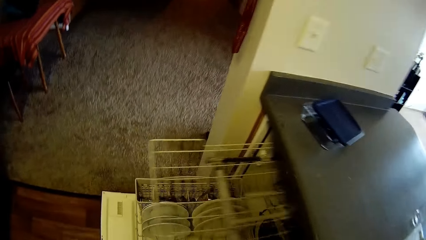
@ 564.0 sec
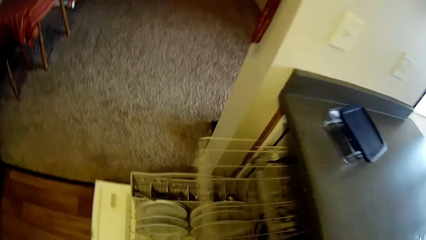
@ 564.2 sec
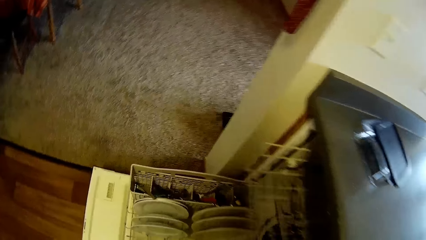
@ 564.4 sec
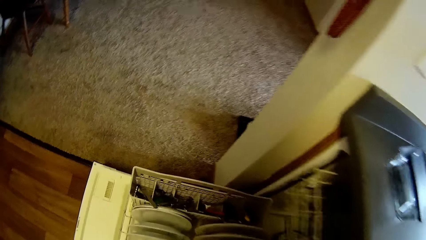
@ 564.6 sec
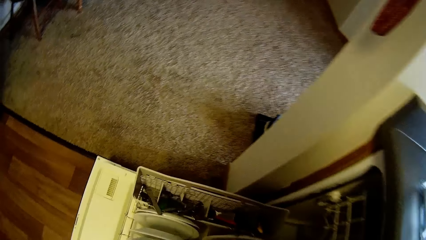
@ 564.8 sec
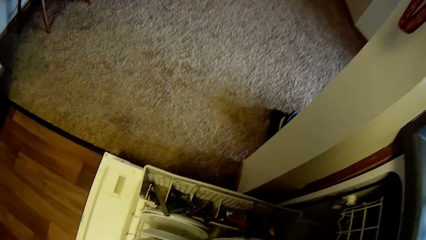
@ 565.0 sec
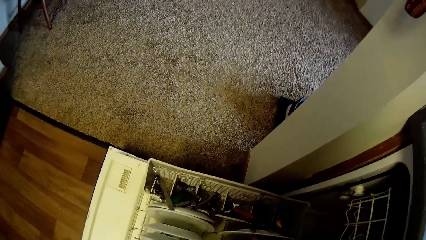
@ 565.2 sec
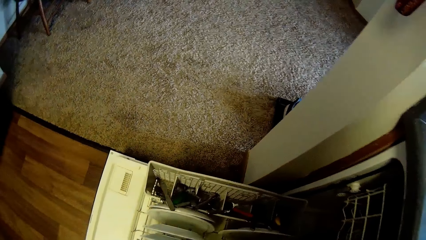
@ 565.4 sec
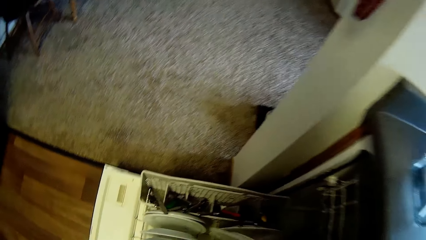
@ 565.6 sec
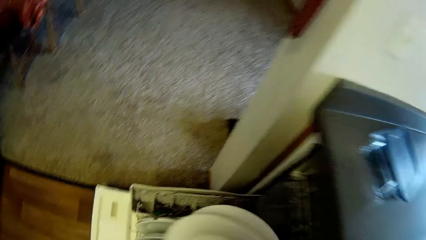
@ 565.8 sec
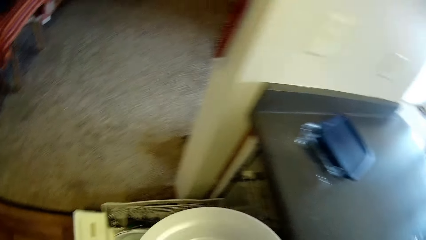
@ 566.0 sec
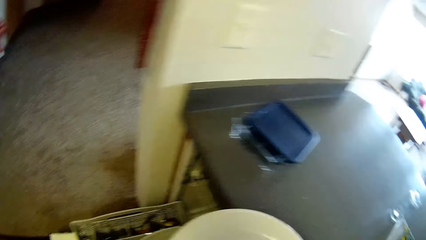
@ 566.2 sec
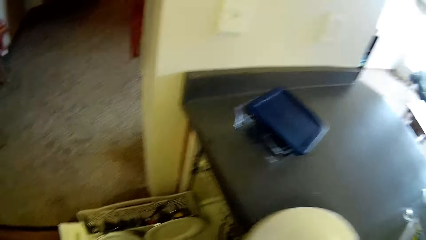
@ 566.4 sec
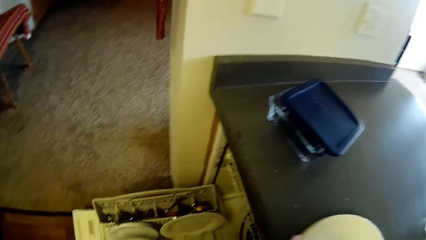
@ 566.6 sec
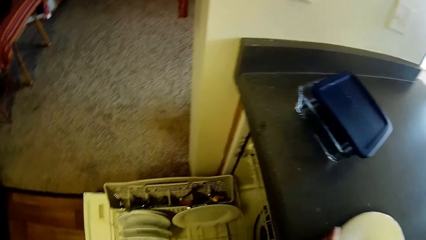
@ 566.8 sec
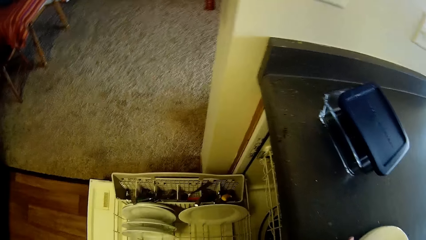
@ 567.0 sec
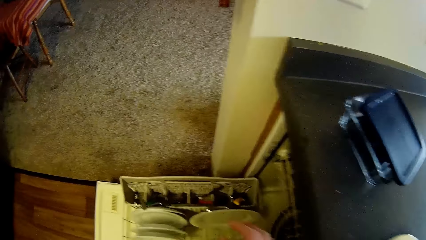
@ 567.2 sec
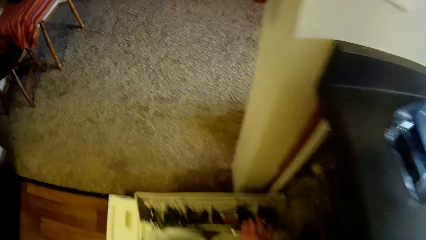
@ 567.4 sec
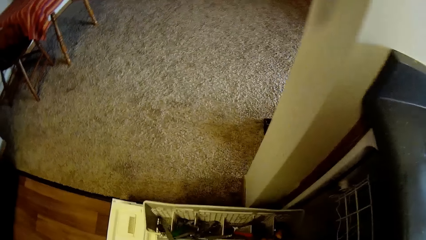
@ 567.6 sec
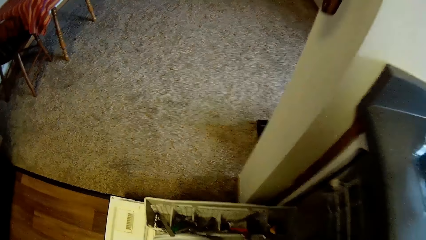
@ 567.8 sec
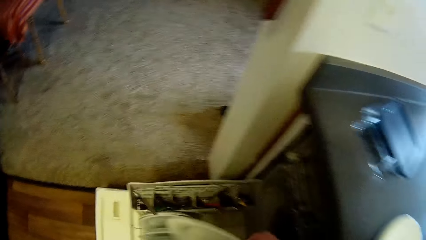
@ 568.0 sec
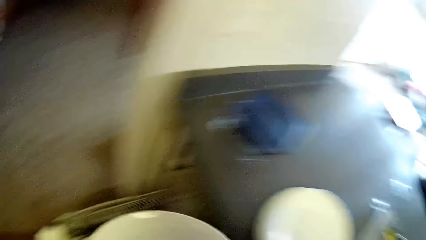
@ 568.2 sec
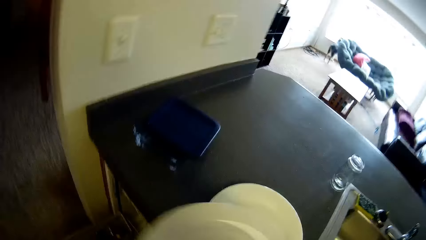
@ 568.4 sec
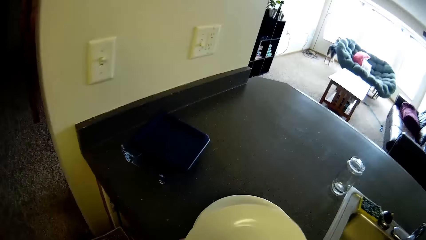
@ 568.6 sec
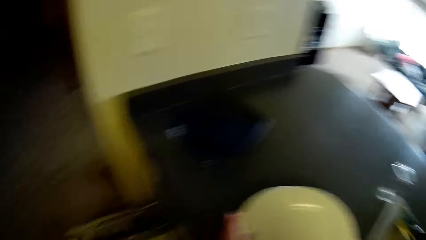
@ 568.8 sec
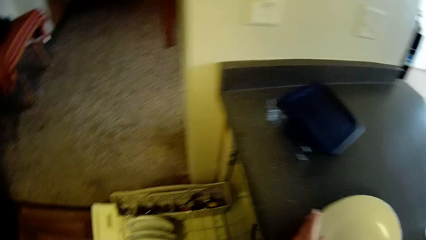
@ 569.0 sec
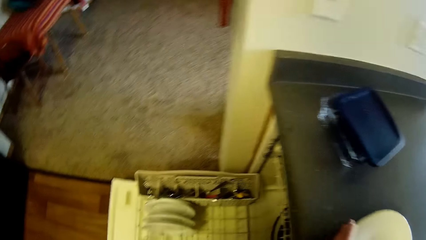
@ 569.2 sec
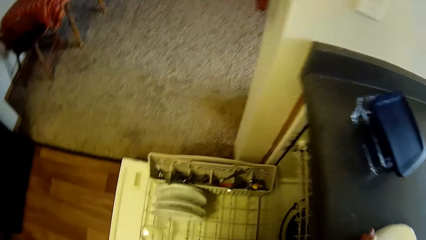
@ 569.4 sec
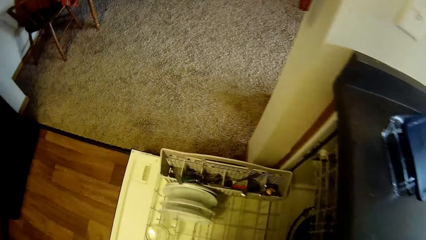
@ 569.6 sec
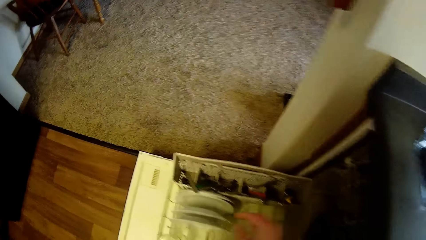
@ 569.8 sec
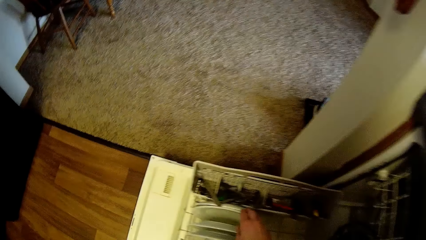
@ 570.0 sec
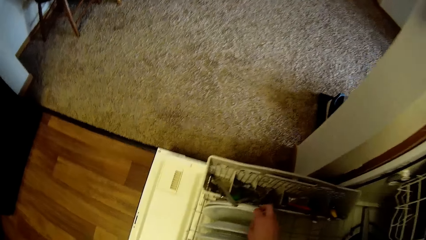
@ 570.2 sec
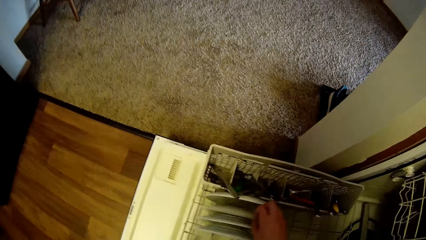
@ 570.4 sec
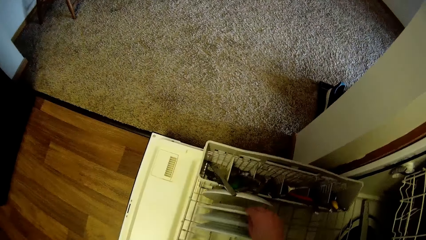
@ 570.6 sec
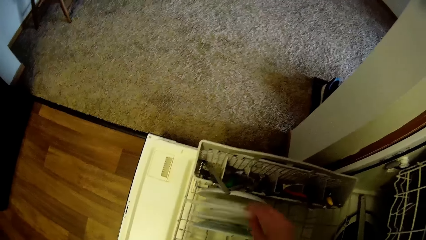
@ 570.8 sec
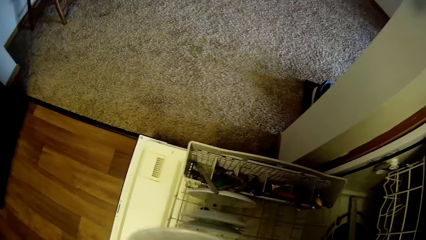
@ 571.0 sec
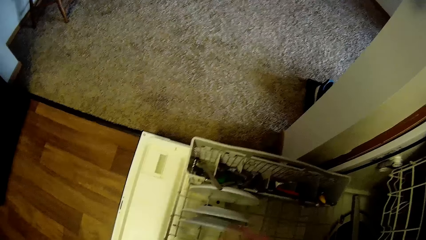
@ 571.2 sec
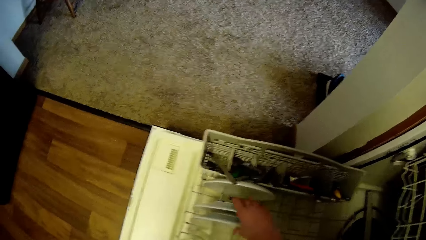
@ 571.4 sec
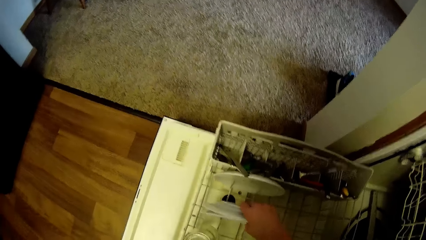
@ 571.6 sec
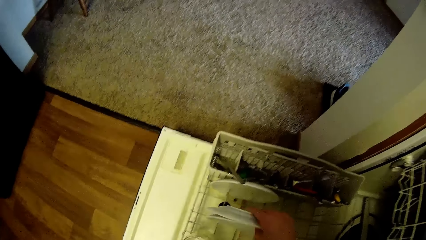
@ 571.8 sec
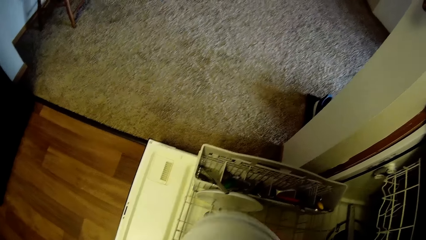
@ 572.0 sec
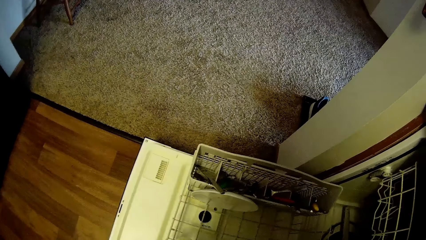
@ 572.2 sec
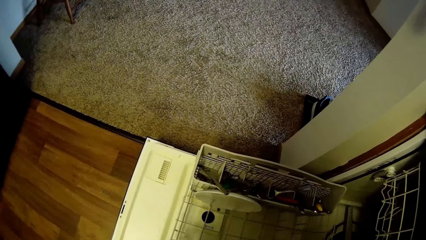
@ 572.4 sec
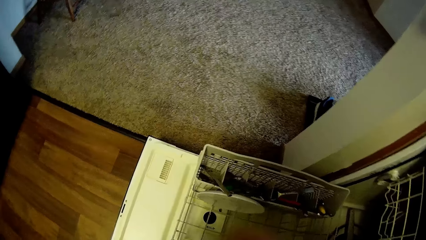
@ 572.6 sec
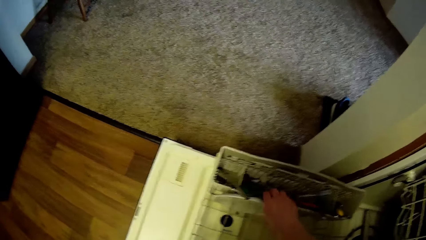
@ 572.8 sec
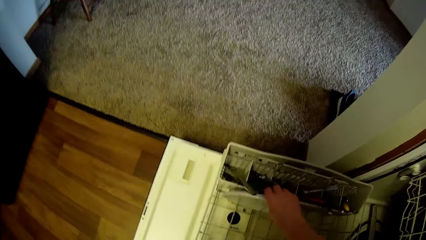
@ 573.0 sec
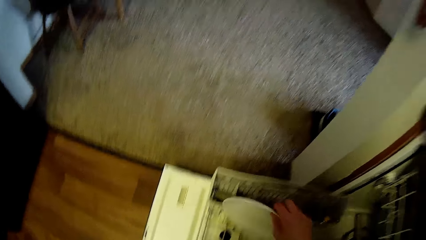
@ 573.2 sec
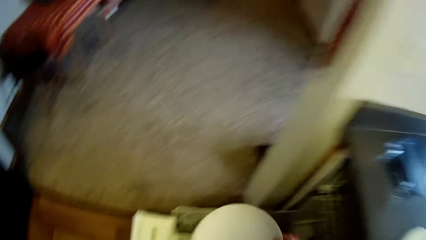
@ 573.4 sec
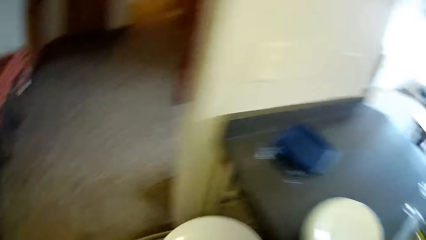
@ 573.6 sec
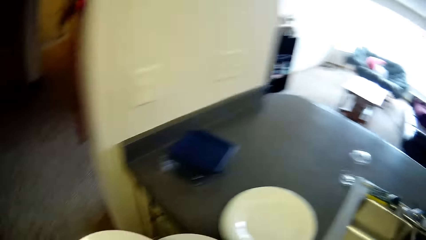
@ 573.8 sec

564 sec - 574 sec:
The camera wearer slides in a dishwasher tray with her right hand. She takes some plates from the dishwasher with her right hand. She puts the plates in her hands on a kitchen counter with both hands. She takes a plate from the dishwasher with her right hand. She puts the plates in her right hand on the plates on the kitchen counter. She takes a plate from the dishwasher with her right hand. She passes the plate in her right hand to her left hand. She takes some plates from the dishwasher with her right hand. She passes the plates in her right hand to her left hand. She takes a plate from the dishwasher with her right hand.

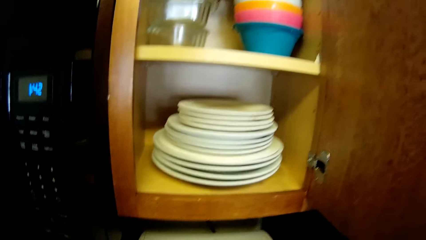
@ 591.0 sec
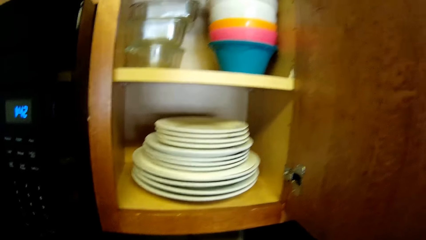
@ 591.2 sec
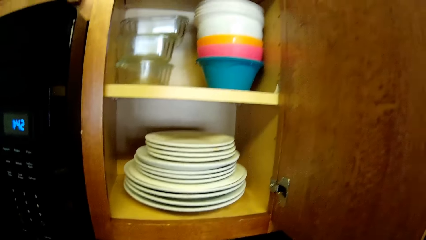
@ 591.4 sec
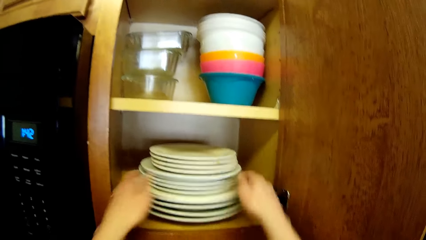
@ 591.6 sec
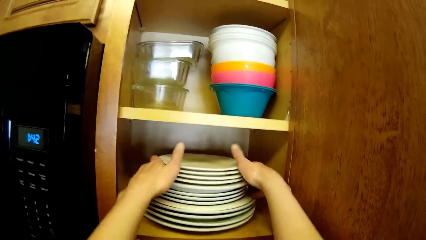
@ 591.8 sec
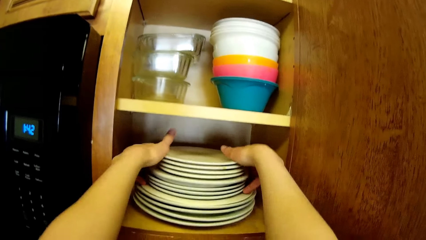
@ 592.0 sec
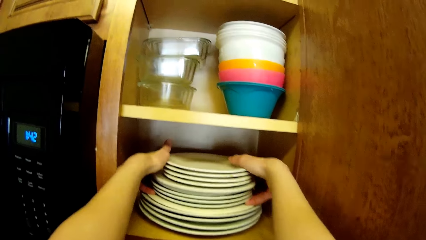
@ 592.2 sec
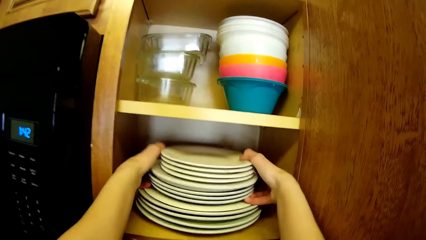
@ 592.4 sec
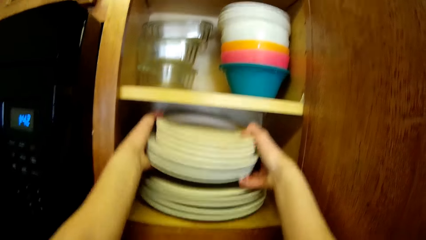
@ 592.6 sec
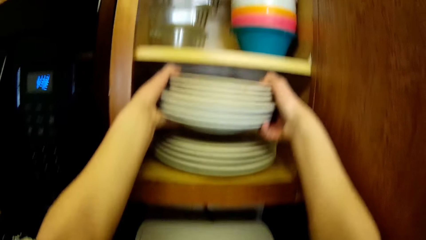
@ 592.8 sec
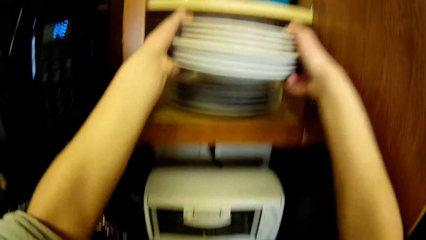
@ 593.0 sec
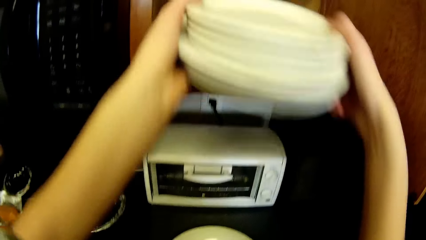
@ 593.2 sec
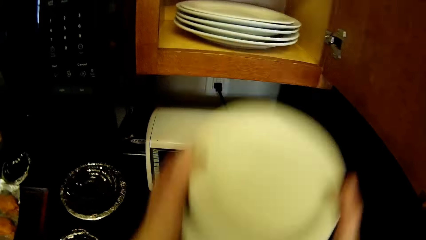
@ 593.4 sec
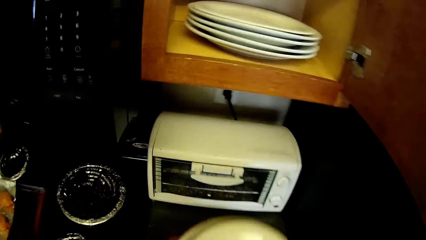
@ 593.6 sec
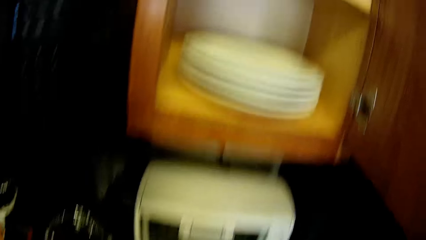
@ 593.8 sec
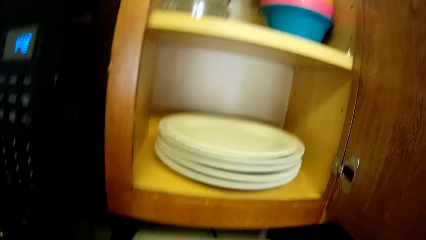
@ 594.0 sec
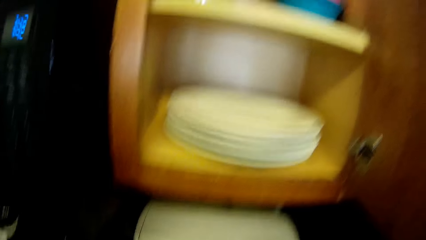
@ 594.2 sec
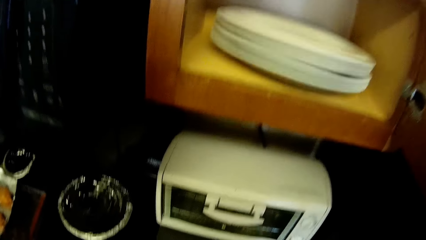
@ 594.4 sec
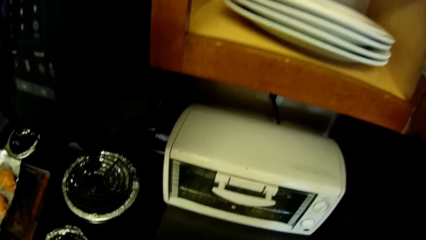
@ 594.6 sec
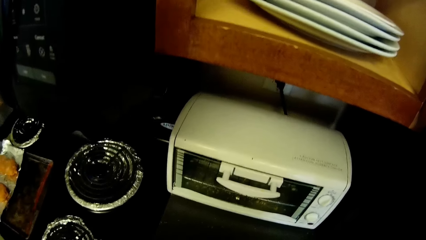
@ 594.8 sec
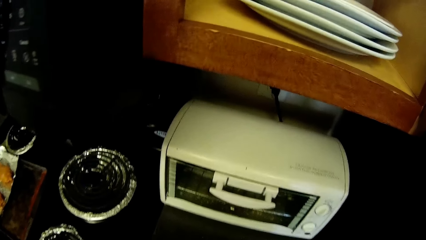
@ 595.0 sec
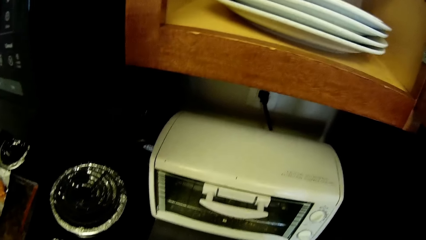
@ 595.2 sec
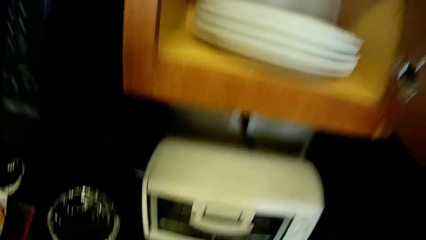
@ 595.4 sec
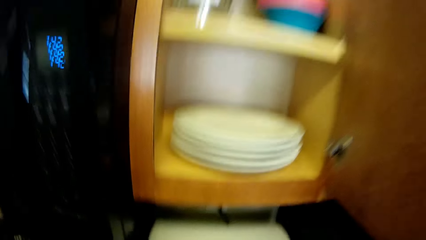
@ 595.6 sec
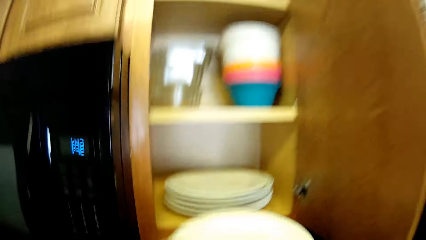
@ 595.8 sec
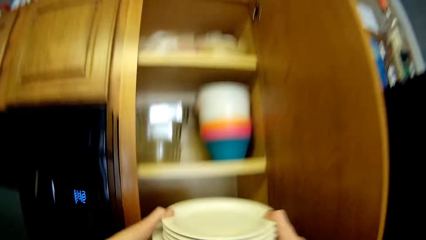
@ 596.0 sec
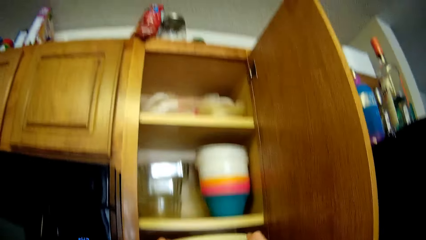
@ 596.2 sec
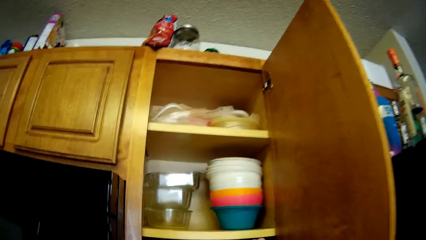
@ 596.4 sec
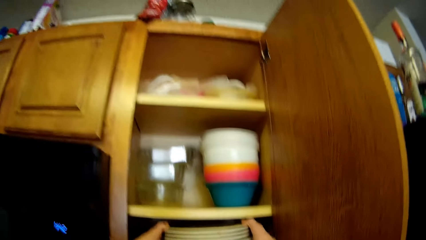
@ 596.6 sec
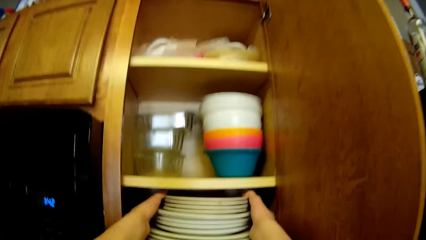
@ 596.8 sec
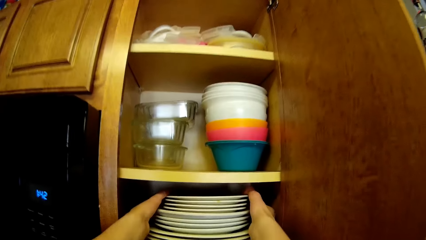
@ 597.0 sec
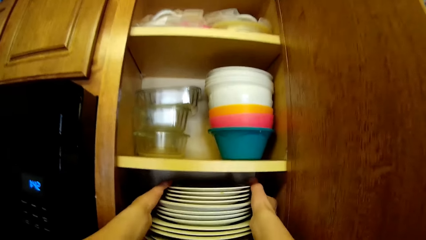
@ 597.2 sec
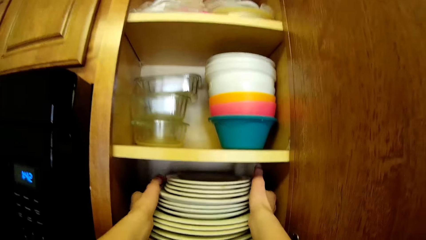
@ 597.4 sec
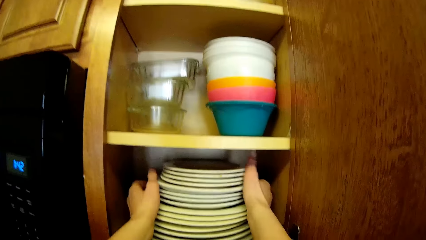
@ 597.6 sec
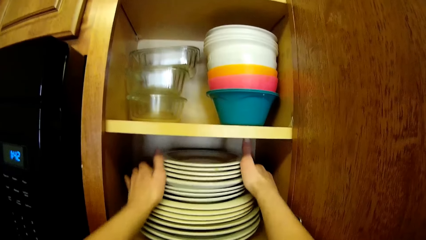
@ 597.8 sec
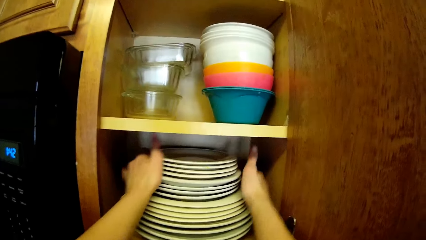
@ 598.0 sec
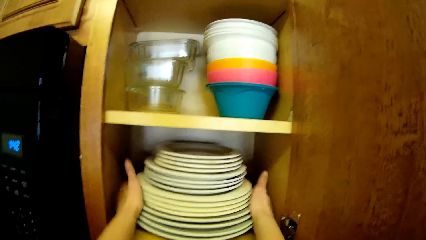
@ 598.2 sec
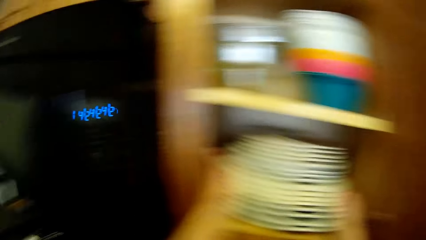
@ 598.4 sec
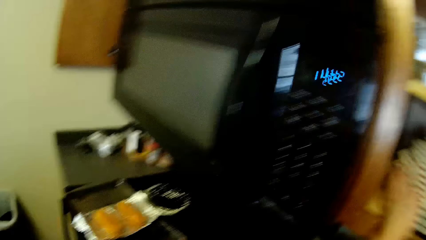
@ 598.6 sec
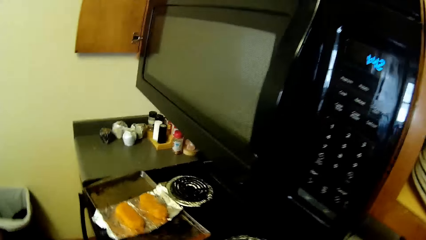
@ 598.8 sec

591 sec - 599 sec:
The camera wearer takes the plates together with the stack of saucers from the stack of plates in the top cabinet with both hands. She puts the plates together with the stack of saucers in her hands on a plate on a kitchen counter. She carries the plates together with the stack of saucers from the kitchen counter with both hands. She puts the plates together with the stack of saucers in her hands on the stack of plates in the top cabinet.
